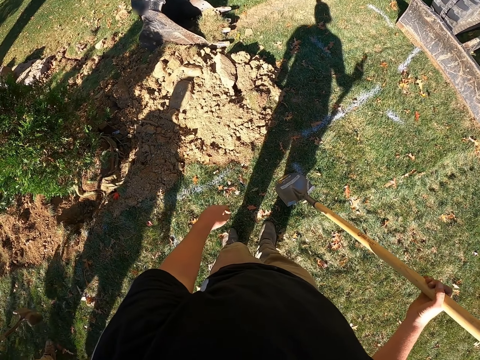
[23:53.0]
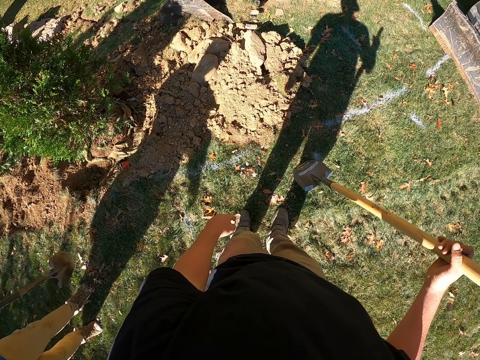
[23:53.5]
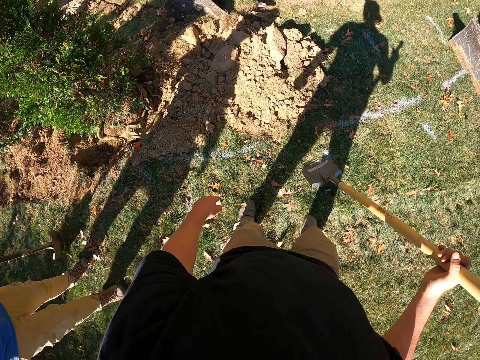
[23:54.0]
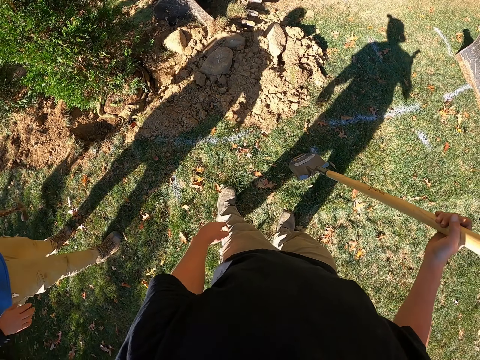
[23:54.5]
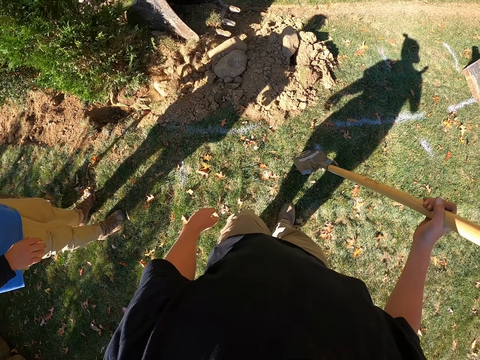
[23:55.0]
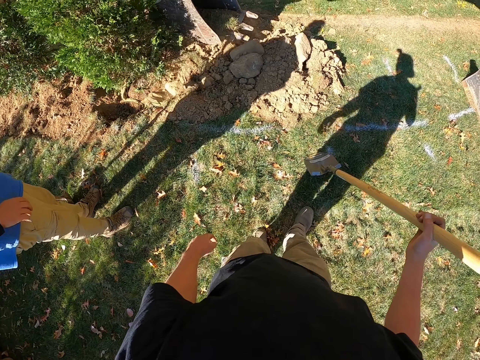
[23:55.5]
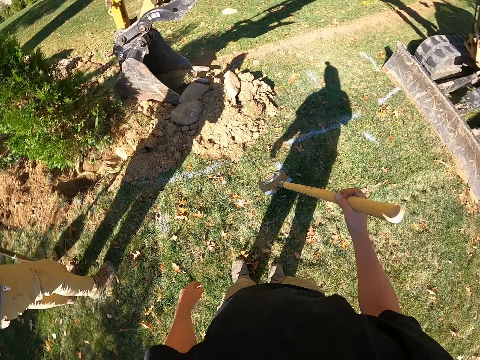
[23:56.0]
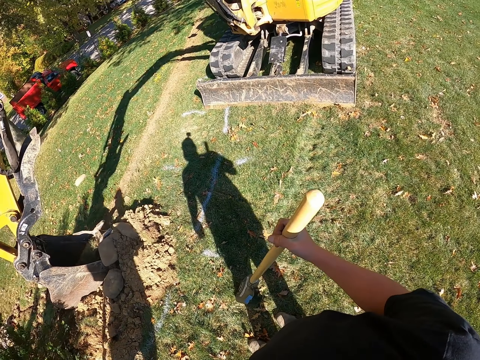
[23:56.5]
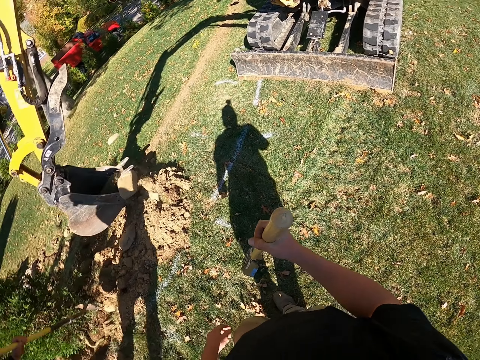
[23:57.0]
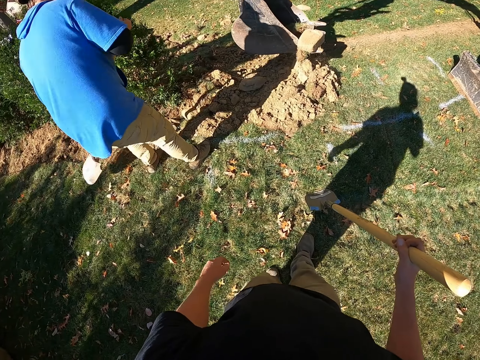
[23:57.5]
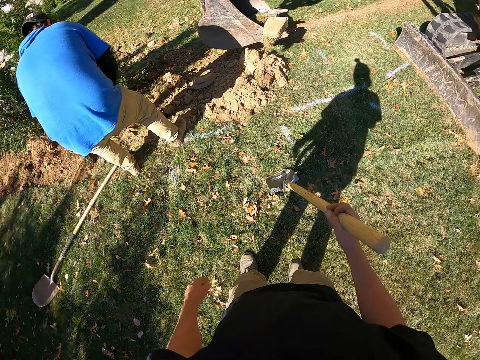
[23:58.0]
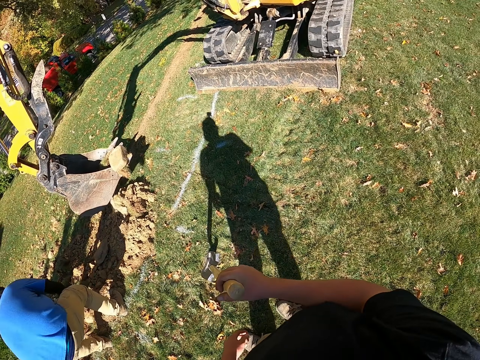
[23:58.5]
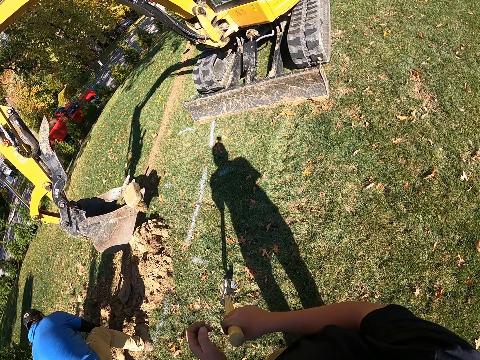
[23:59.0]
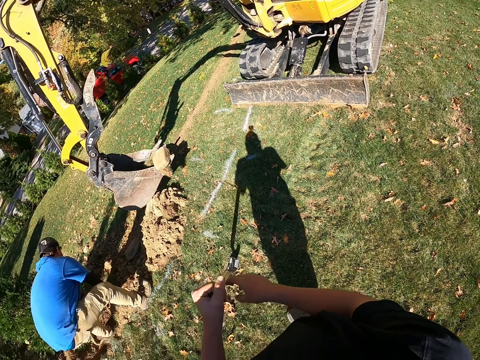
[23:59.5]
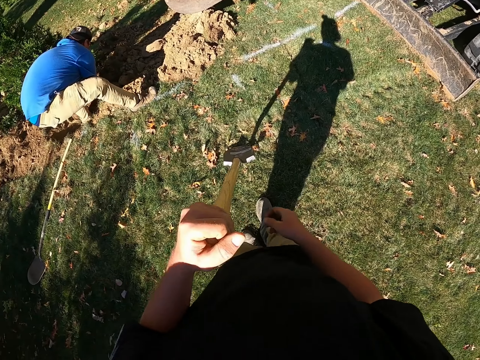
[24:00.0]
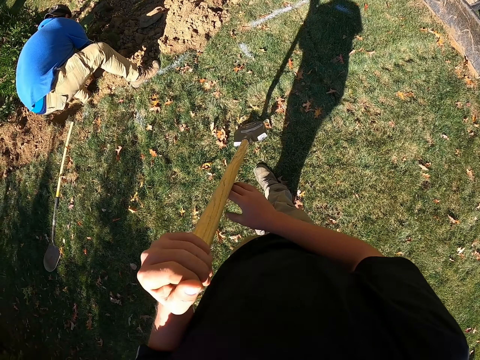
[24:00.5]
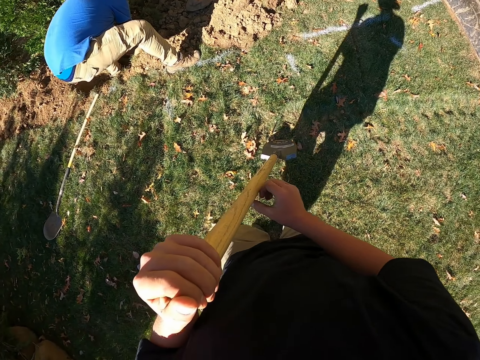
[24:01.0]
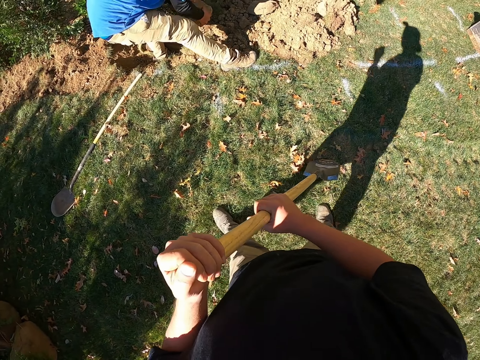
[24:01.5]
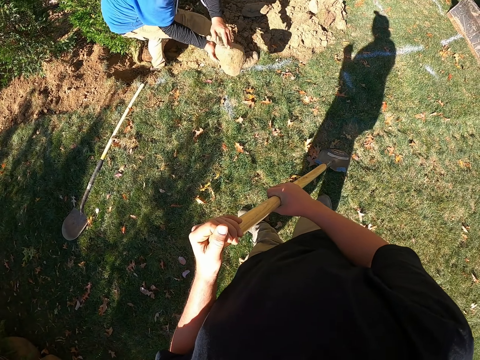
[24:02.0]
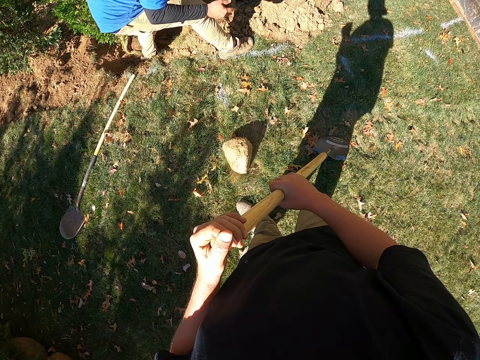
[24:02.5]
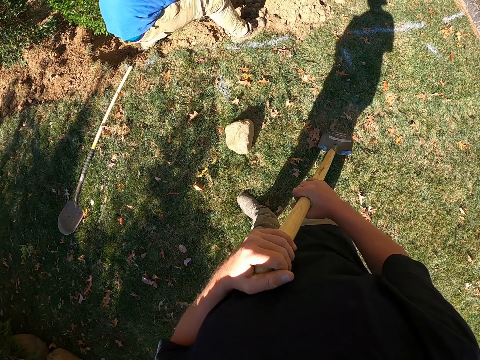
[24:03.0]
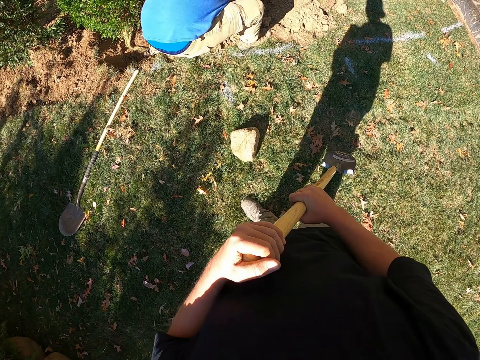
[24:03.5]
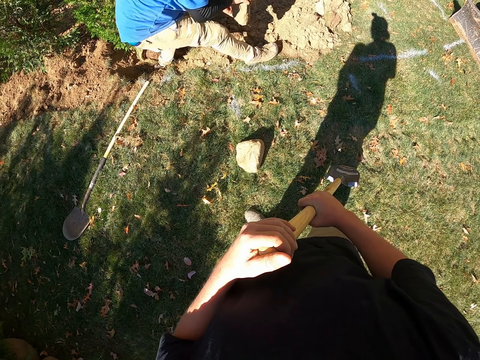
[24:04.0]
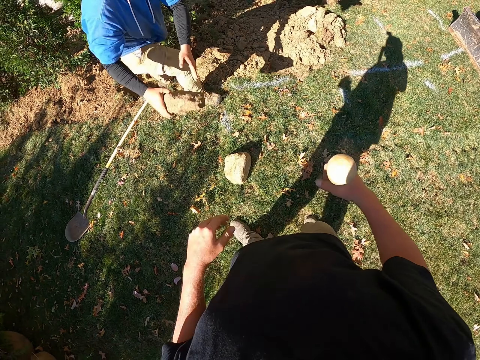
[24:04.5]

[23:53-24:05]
The camera wearer moves the hand down. They look around. They hold the spade. They move the hand down. They hold the spade. A man throws the stone.

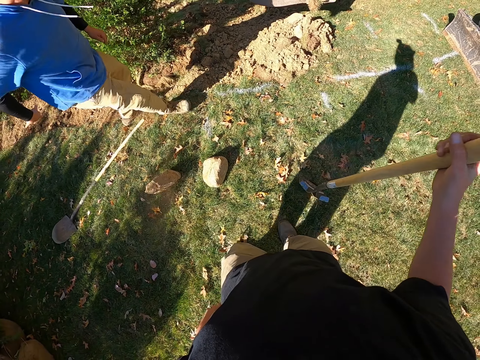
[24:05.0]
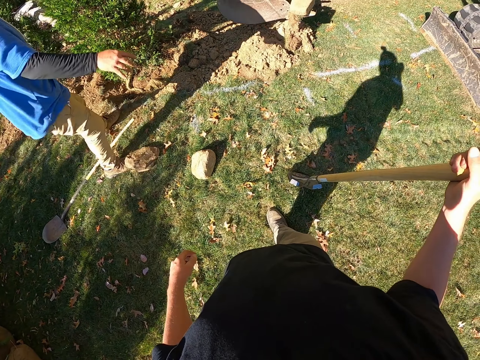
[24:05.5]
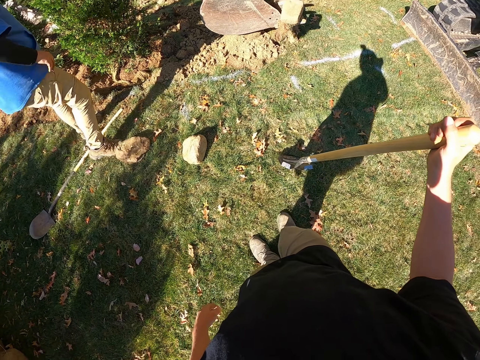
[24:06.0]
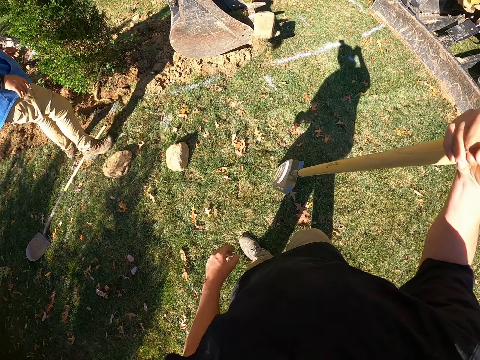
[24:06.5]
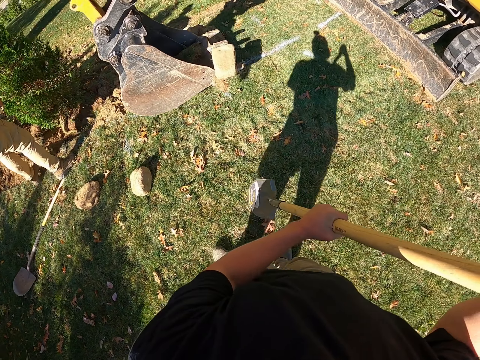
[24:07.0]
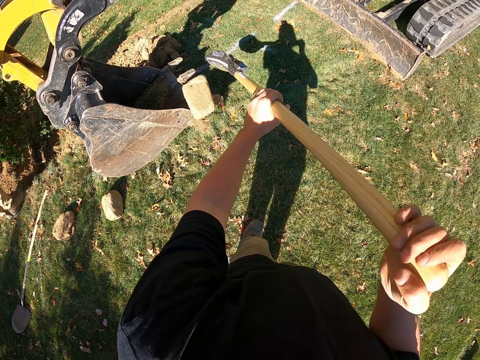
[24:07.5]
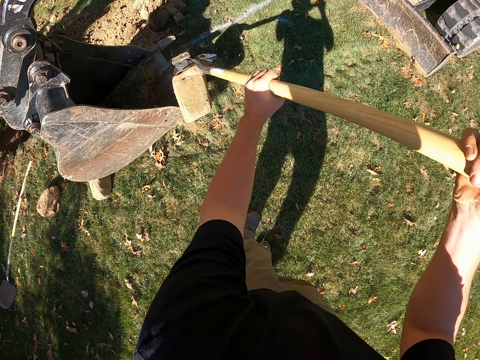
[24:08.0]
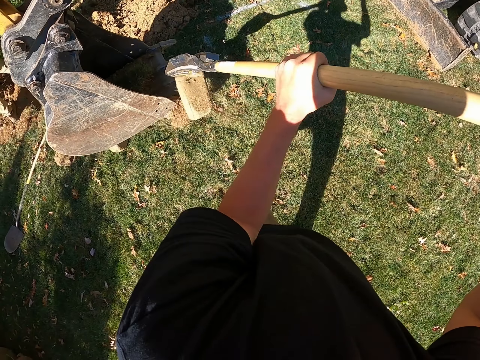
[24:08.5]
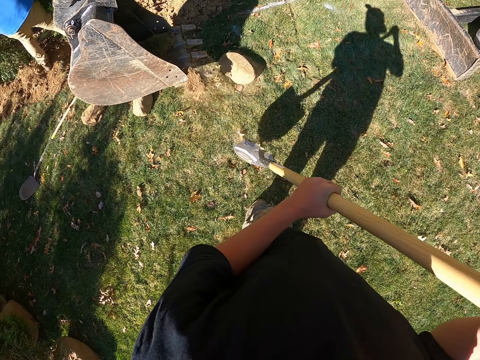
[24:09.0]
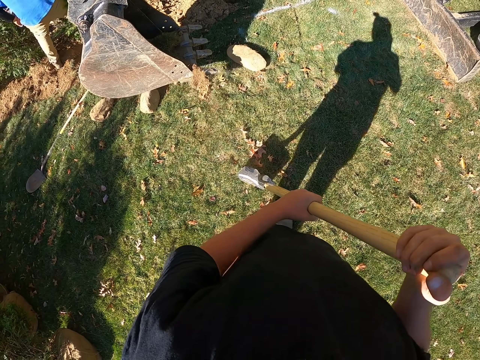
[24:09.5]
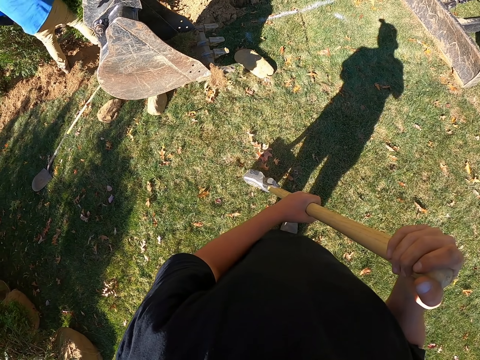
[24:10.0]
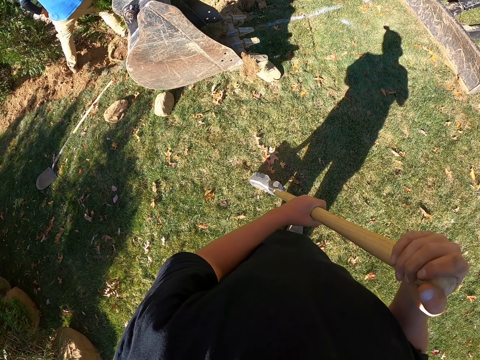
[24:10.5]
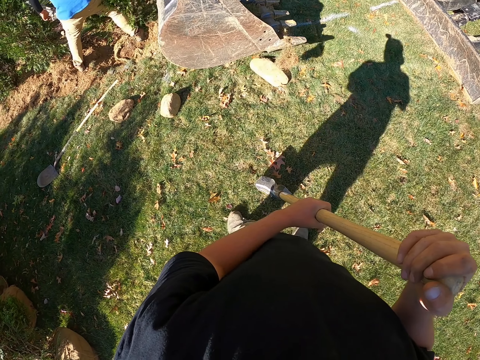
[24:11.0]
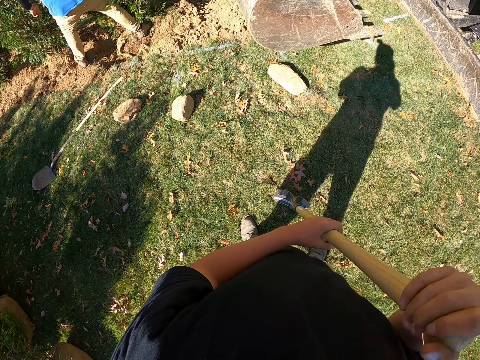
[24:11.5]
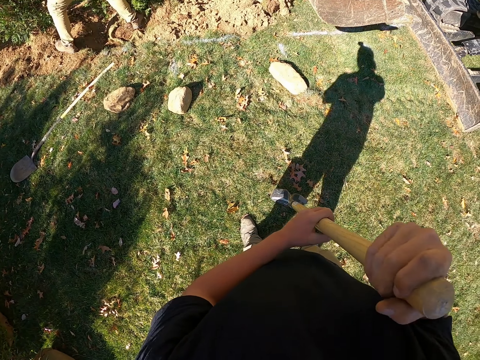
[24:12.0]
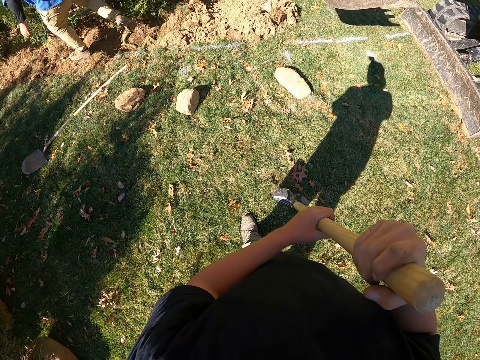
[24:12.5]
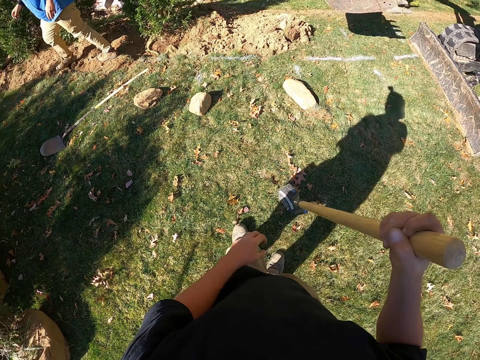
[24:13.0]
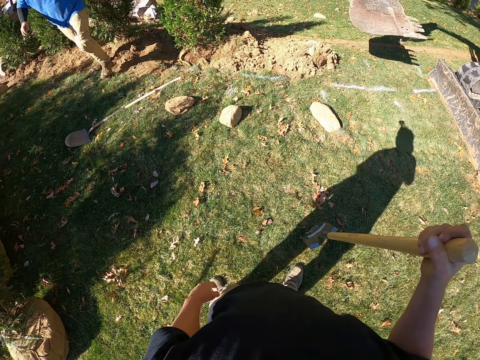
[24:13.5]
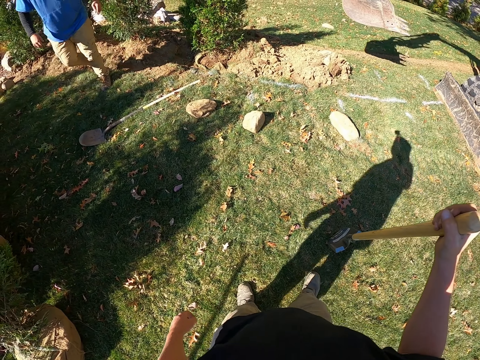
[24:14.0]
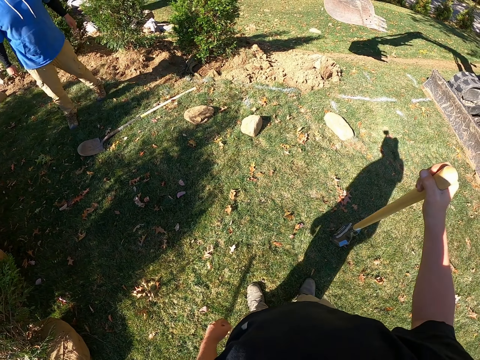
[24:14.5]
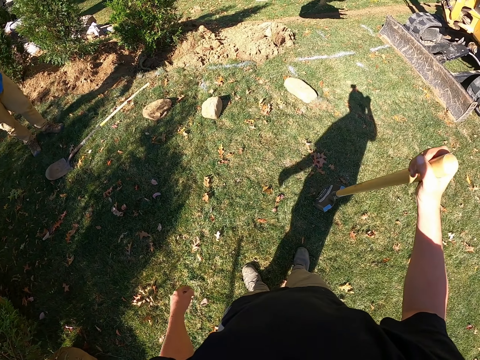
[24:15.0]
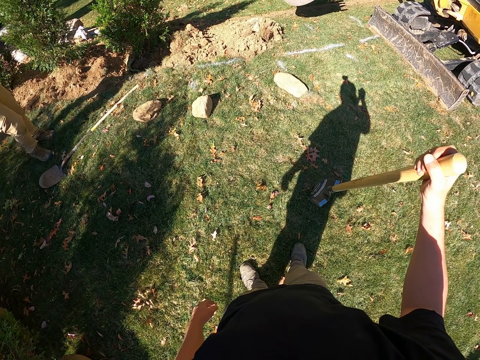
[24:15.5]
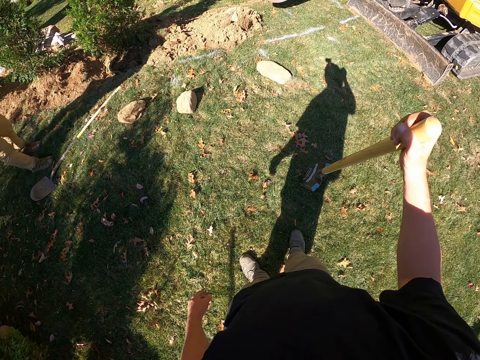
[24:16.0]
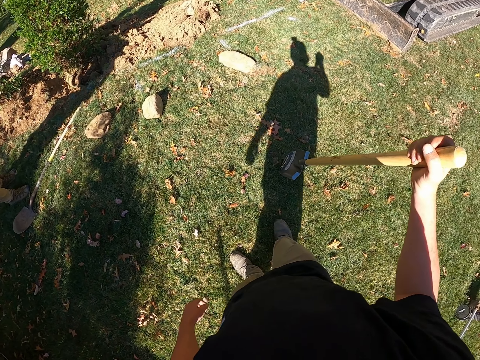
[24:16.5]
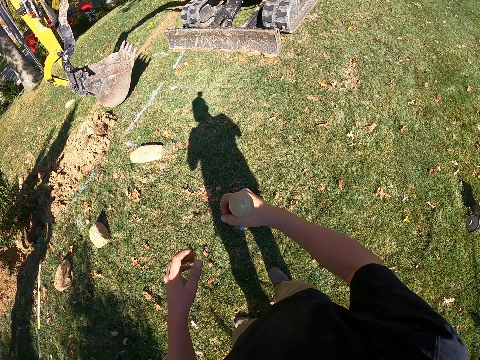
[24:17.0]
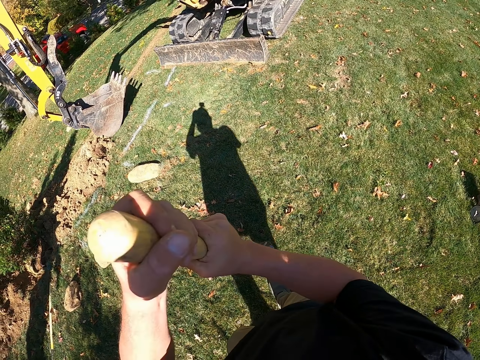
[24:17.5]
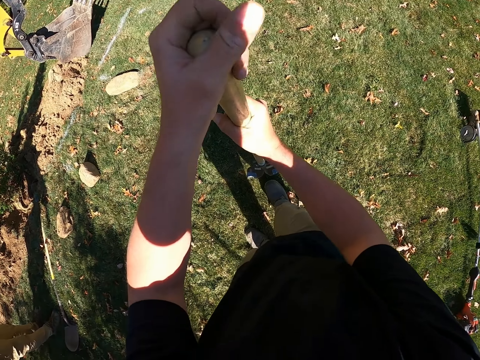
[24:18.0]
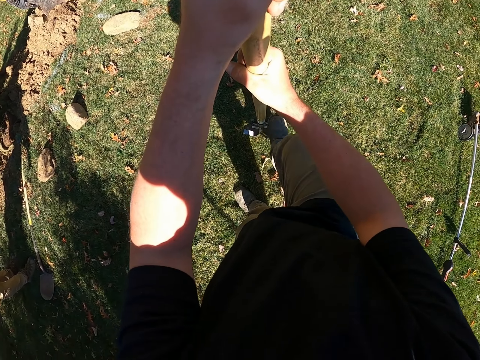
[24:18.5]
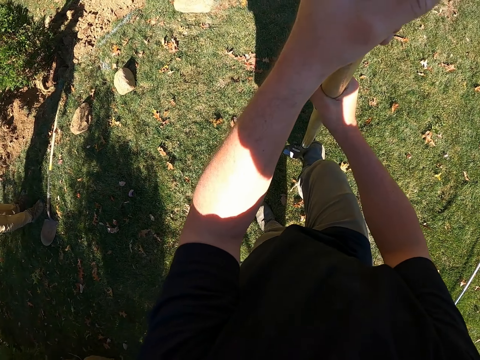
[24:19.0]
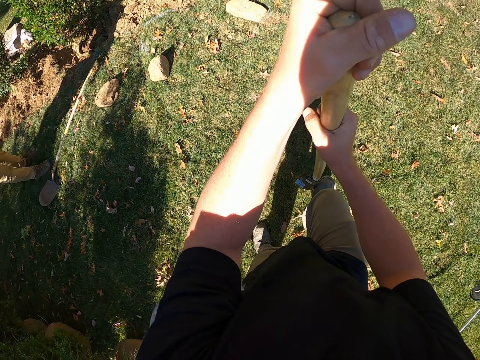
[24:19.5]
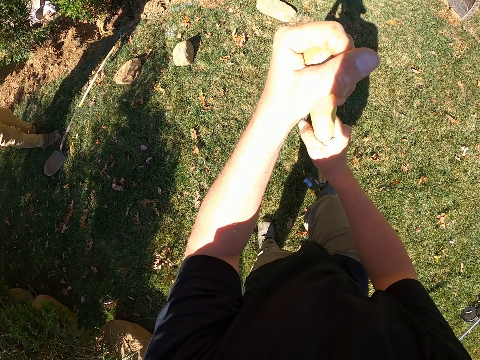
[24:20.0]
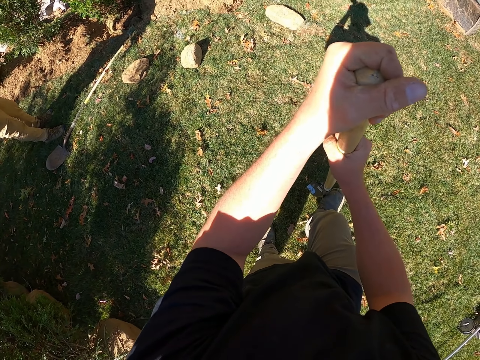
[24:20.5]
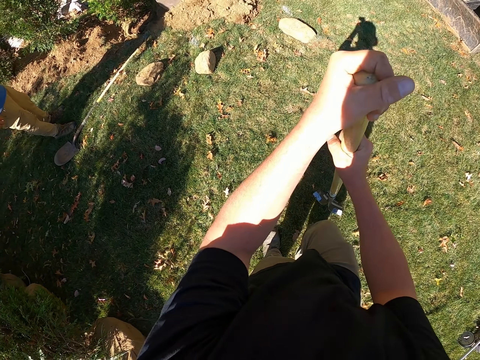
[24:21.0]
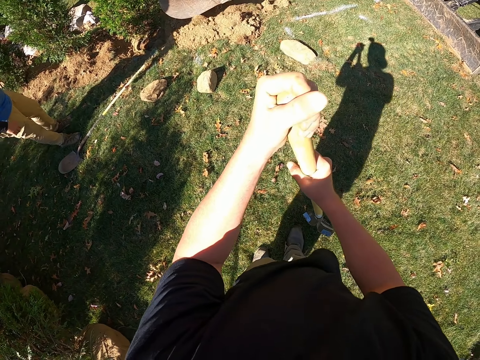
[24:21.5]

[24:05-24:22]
The camera wearer moves the spade forward. They walk back. They hold the spade. They lift the spade up. They walk forward. They move the spade forward. They pull a rock. They move the spade up. They put the spade down. They hold the spade. A man presses the soil. The camera wearer lifts the spade. They move the spade up. They put the spade down. They look around. They lift the spade up. They hold the spade. They put the spade down. They look around.
